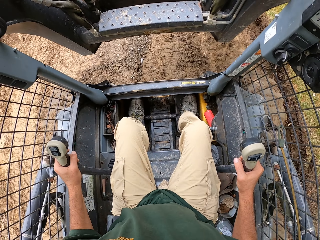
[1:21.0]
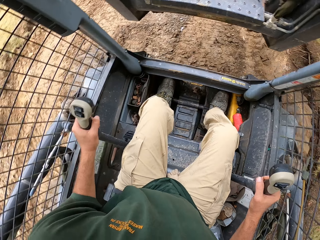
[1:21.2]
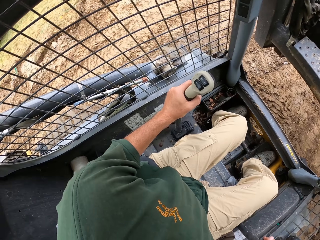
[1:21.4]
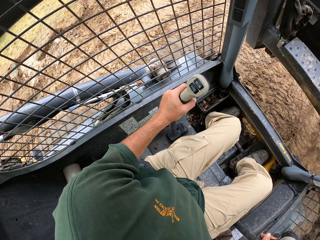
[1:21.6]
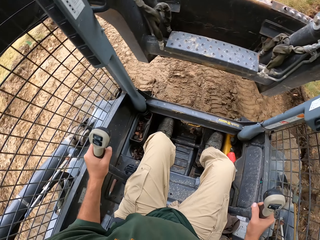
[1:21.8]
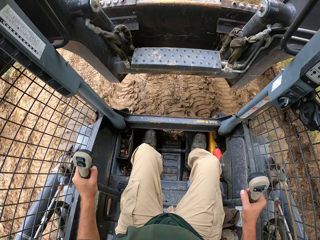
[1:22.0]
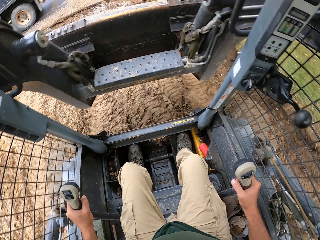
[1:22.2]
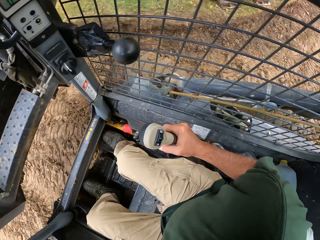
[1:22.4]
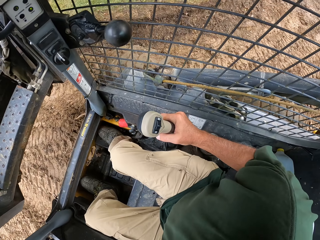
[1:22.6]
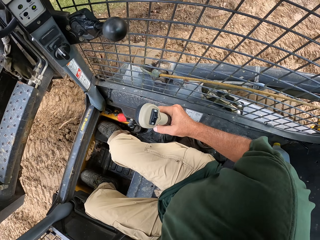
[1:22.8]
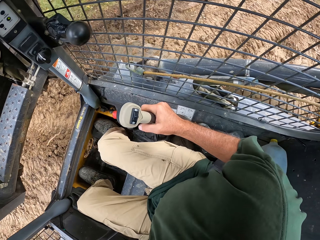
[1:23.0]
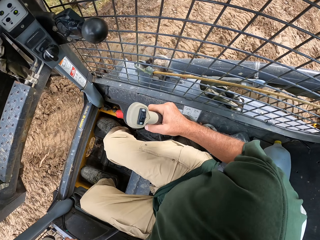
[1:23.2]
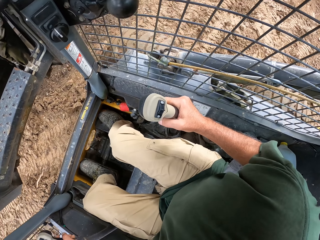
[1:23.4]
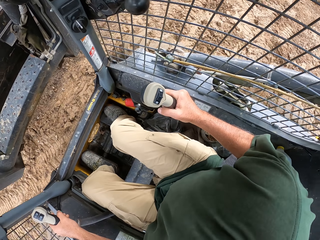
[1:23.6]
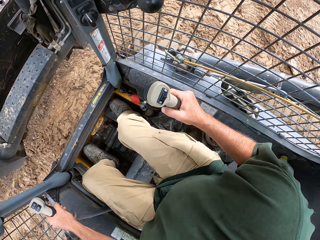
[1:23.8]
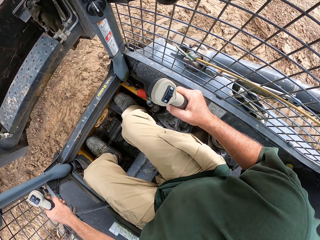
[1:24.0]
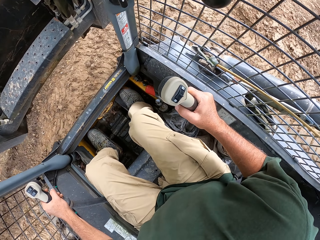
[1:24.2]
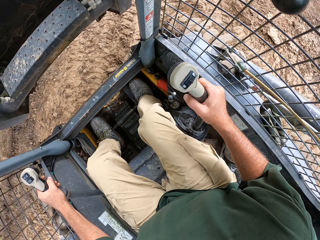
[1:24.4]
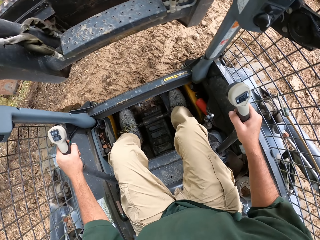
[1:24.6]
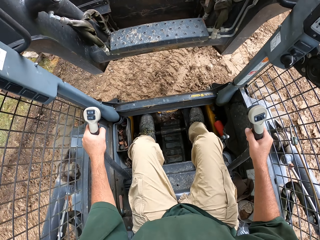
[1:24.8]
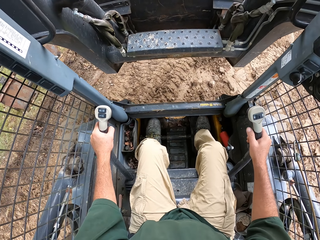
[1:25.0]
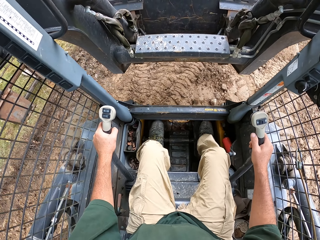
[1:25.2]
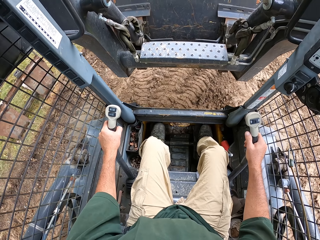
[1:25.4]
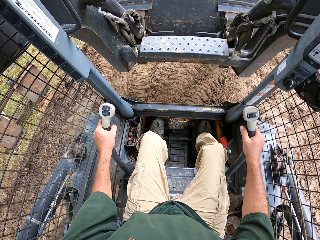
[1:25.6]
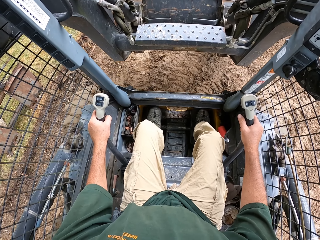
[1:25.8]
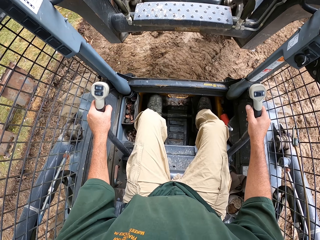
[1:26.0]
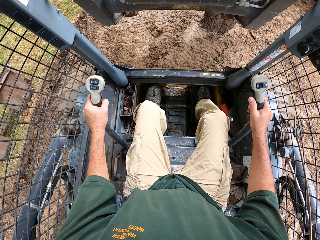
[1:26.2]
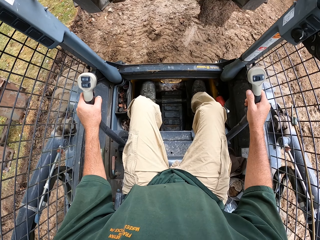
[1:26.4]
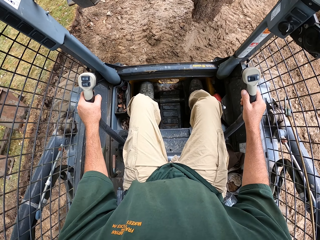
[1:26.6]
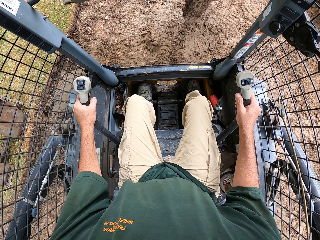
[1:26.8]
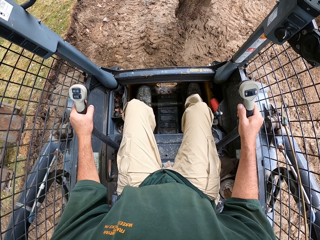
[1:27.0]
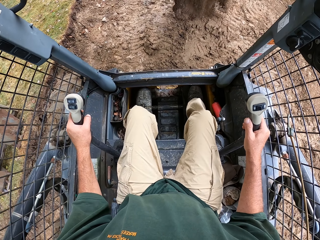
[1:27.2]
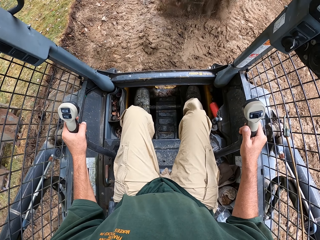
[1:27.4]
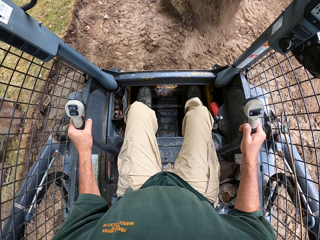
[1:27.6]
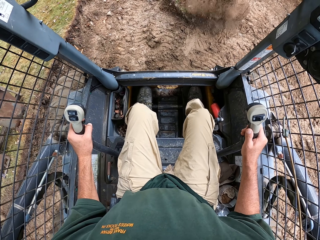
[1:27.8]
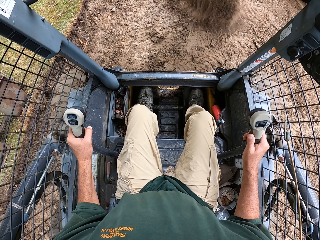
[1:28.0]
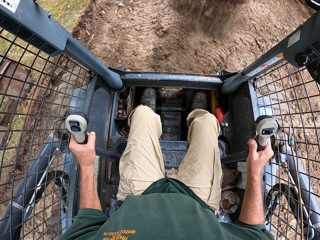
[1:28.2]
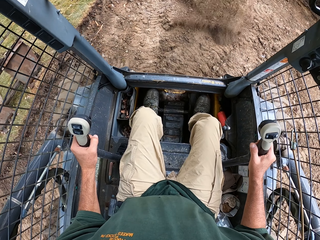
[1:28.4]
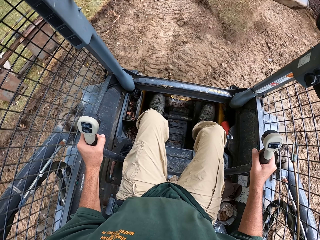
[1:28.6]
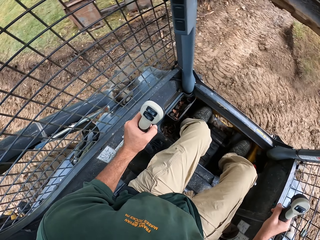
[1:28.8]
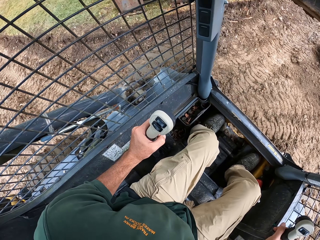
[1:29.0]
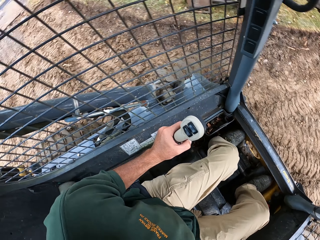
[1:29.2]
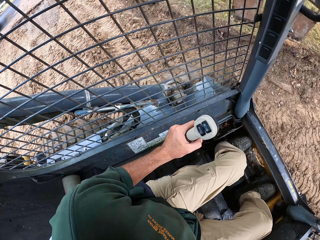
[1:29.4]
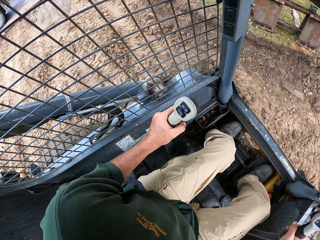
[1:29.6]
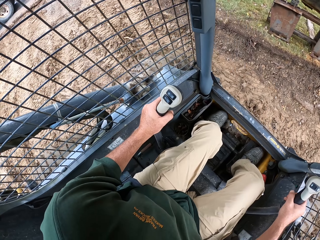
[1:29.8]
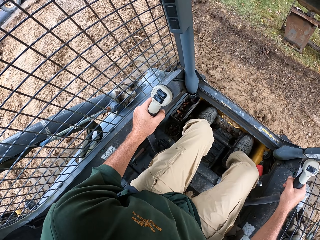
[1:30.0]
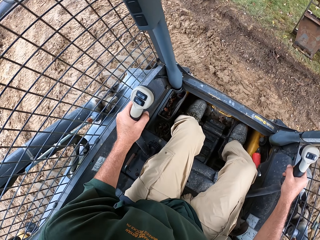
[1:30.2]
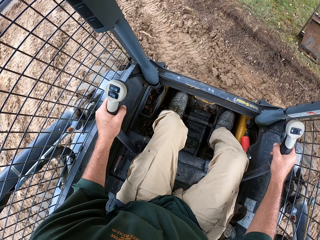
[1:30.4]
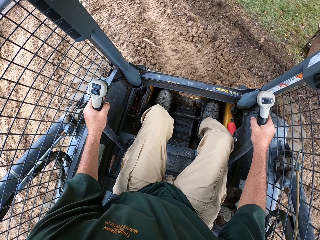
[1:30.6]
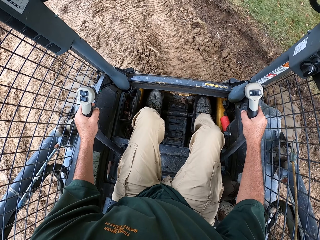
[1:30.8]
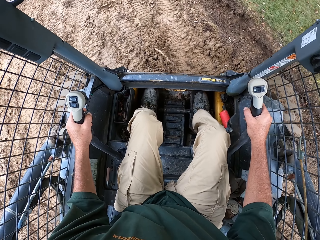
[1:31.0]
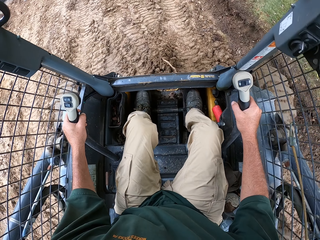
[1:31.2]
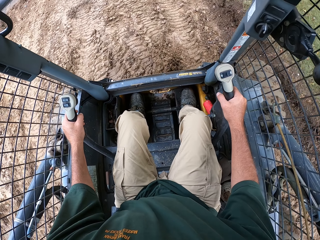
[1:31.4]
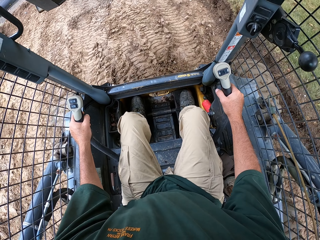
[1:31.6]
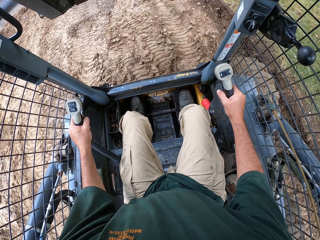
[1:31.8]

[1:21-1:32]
The camera wearer reverses a forklift. They drive the forklift. They pour soil. They reverse the forklift.

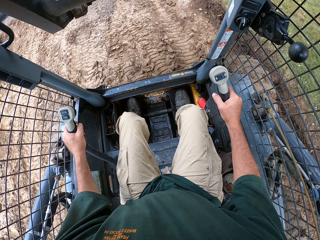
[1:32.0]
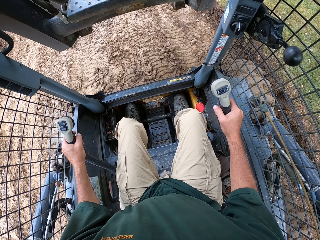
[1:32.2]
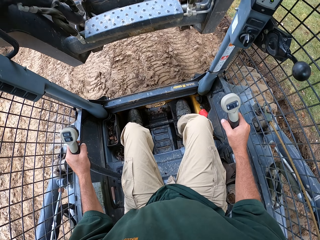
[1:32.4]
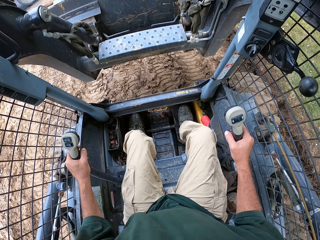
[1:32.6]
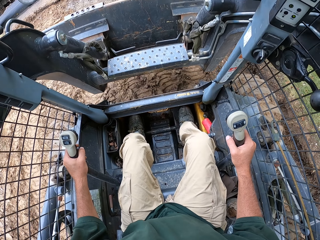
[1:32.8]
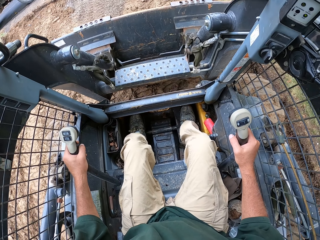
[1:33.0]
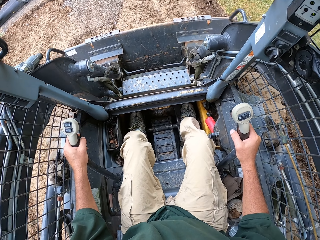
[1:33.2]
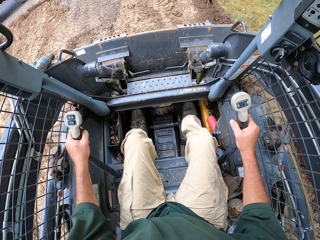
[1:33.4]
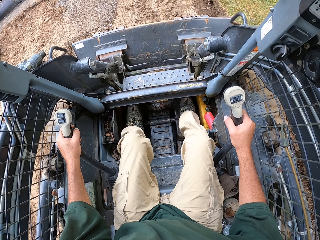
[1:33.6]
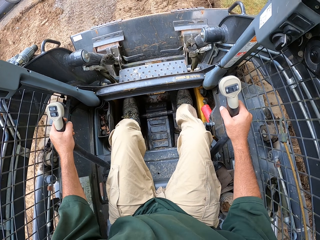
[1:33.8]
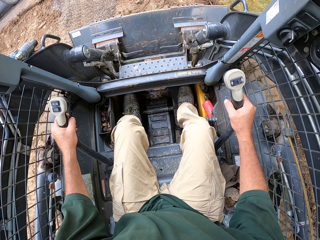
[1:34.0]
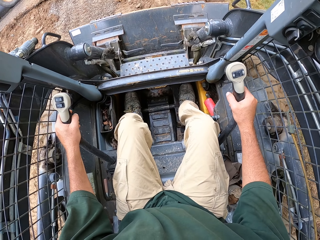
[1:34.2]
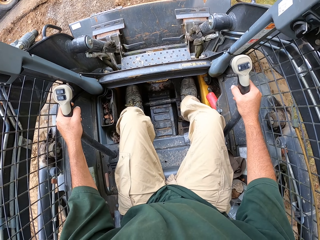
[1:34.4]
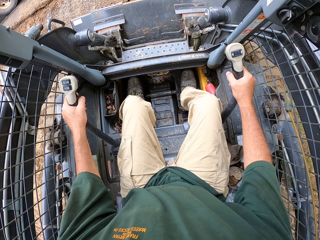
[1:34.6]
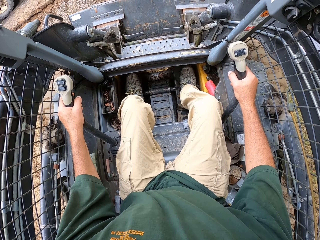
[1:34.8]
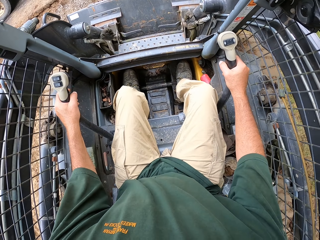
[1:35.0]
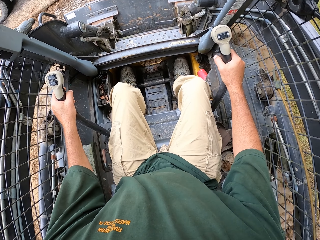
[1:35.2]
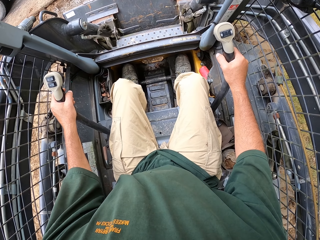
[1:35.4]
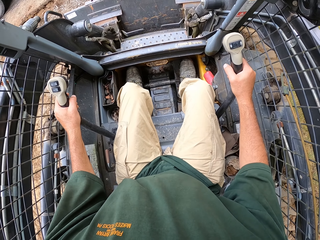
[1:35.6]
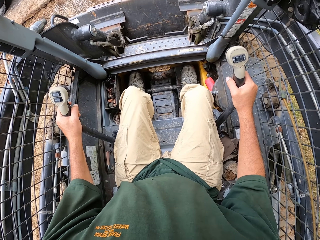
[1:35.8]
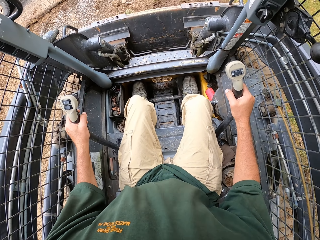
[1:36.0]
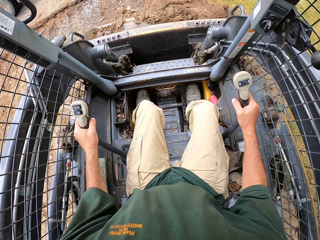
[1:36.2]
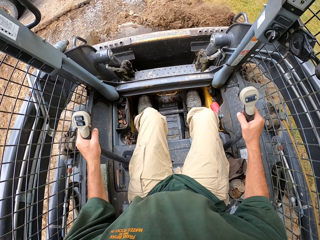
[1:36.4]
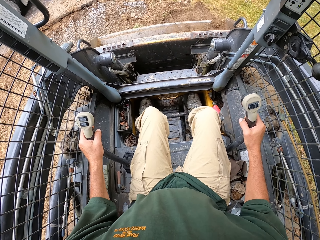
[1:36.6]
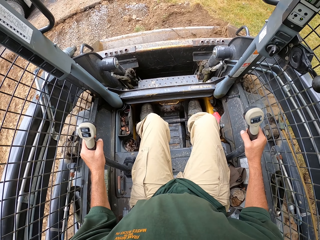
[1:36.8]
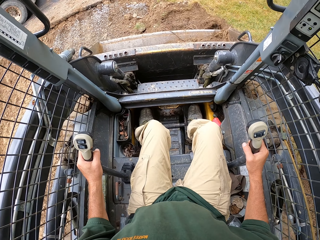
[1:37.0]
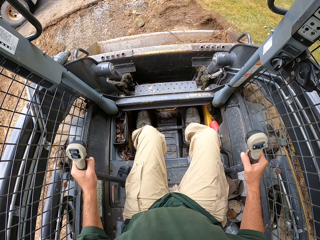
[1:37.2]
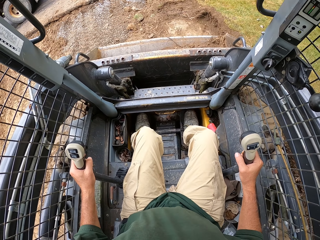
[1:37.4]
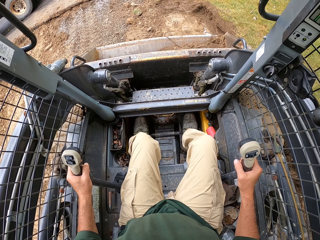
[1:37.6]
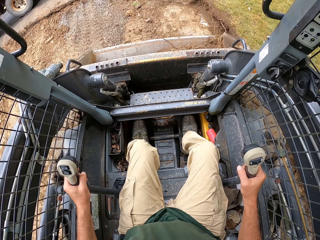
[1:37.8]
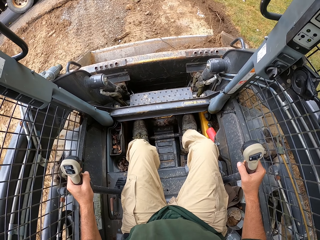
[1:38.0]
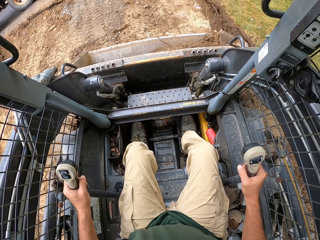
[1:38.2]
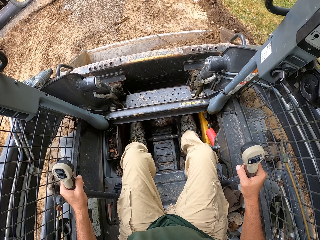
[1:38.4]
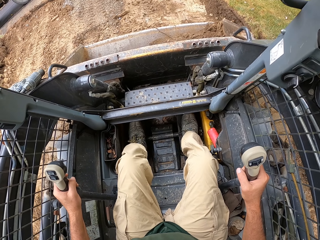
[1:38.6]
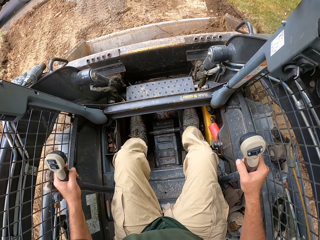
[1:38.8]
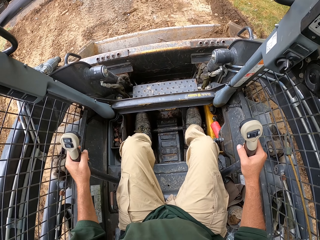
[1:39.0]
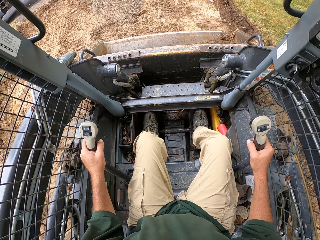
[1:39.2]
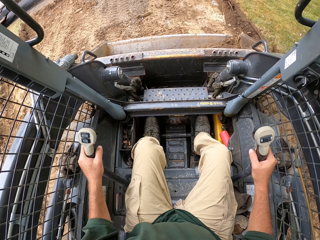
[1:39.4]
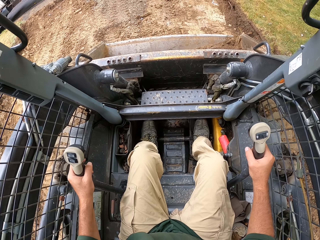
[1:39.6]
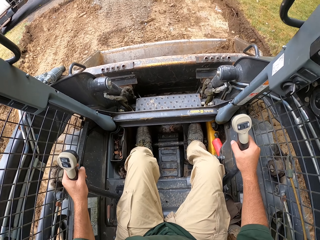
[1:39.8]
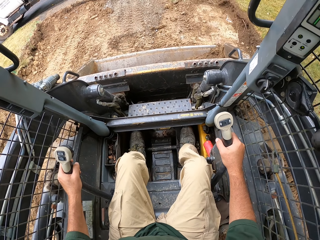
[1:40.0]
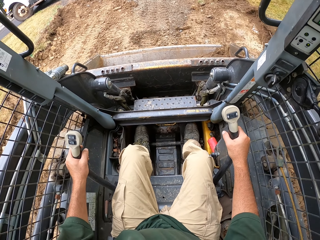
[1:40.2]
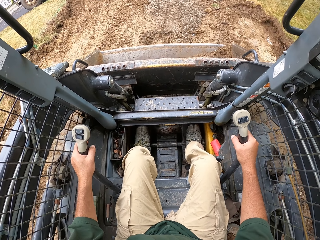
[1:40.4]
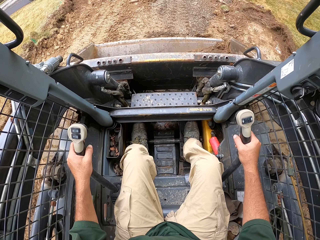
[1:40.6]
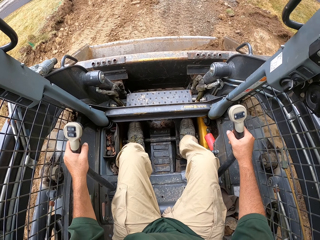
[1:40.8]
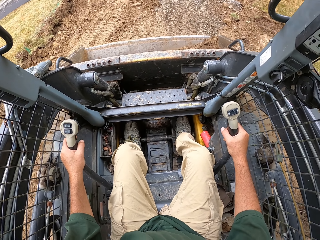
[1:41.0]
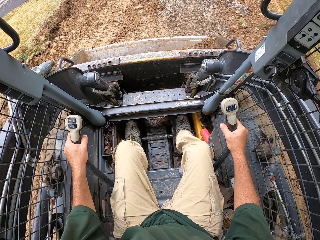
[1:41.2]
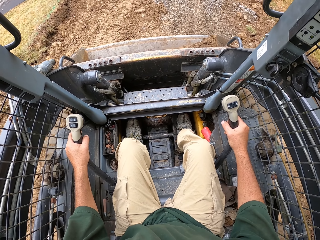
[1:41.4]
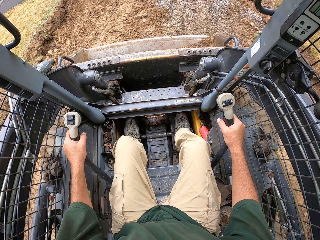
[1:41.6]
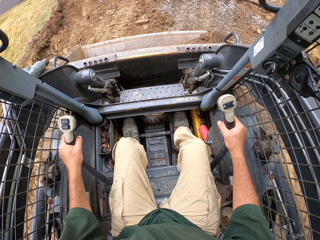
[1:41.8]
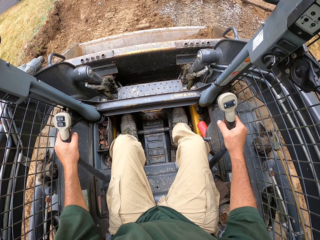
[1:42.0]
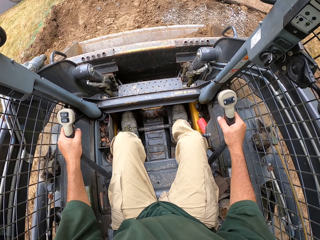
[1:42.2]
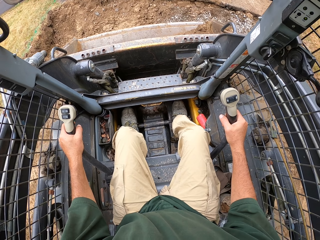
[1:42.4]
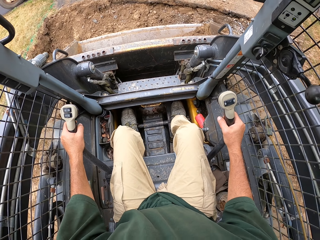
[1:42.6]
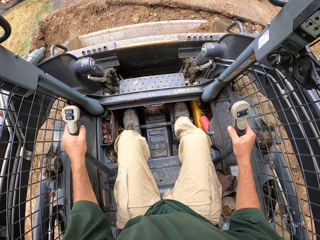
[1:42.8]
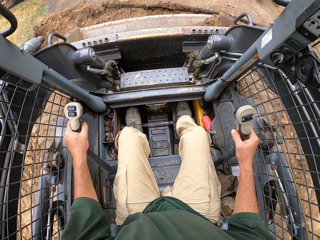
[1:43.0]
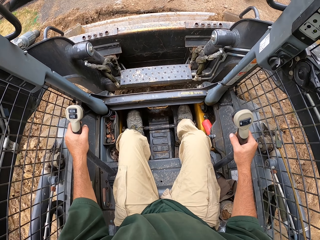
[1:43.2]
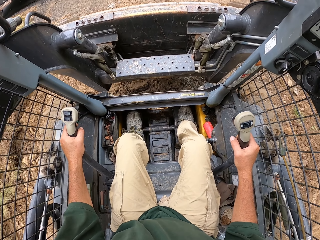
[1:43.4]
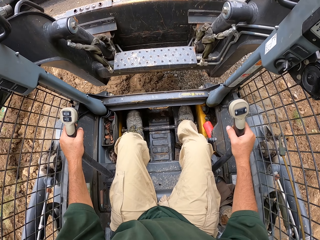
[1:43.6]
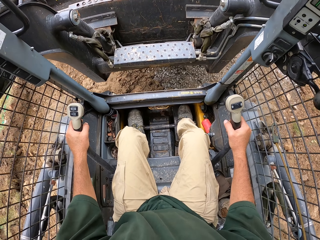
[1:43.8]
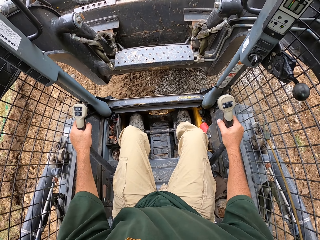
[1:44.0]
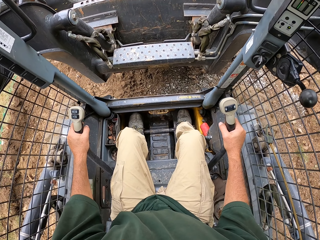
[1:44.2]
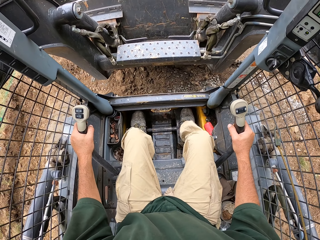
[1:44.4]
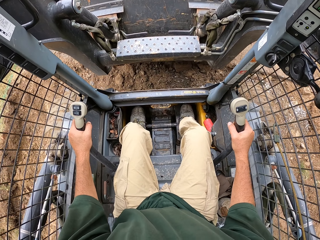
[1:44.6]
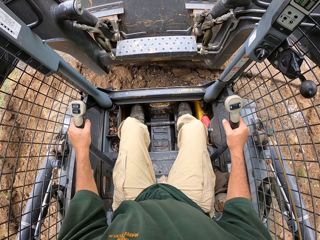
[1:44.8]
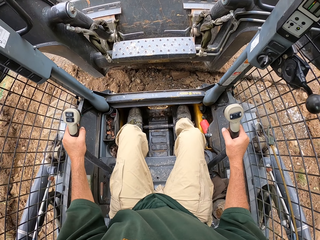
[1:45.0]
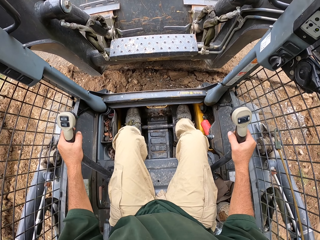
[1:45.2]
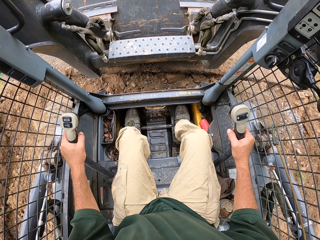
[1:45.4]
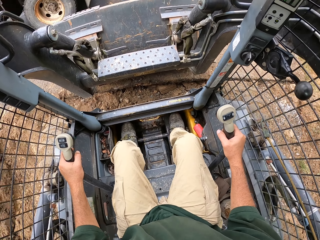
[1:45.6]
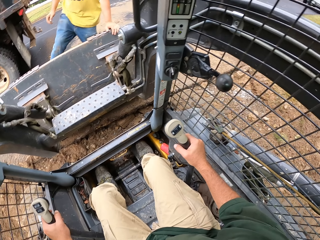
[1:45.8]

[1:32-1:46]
The camera wearer scoops soil. They reverse a forklift. They drive the forklift.
